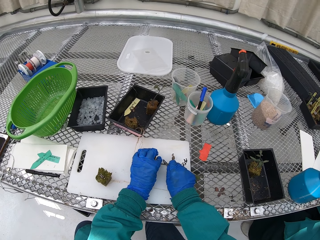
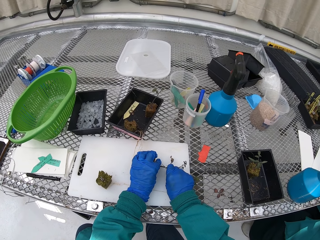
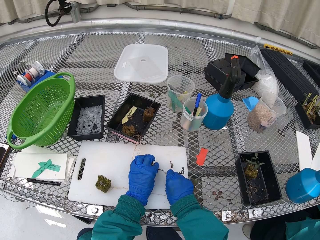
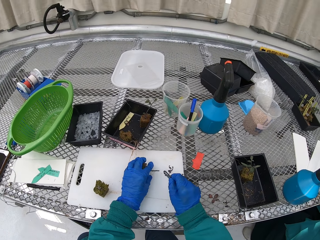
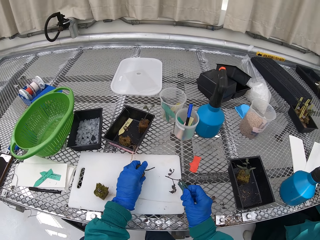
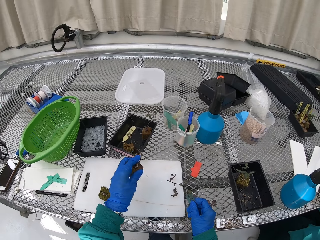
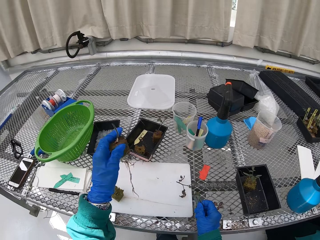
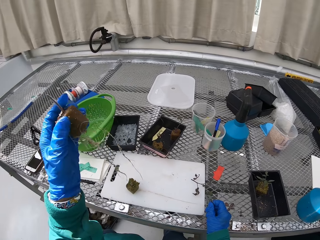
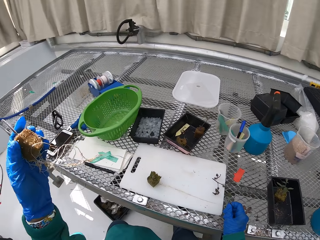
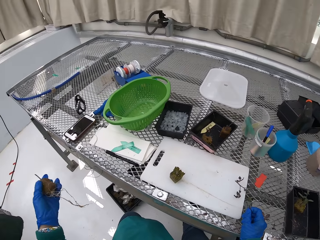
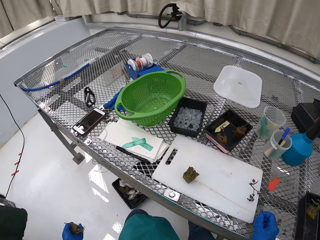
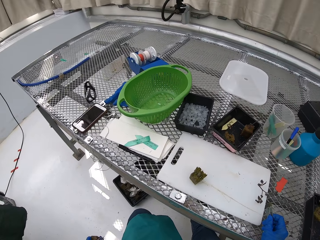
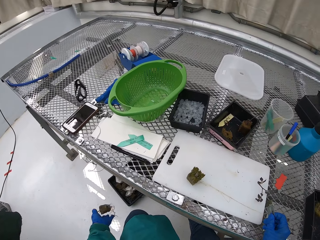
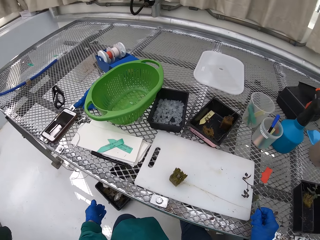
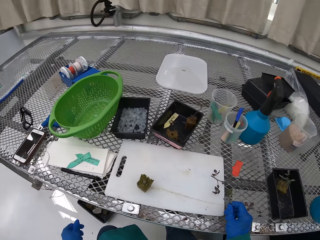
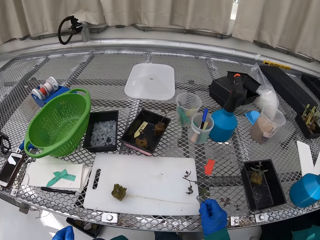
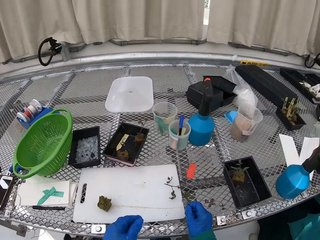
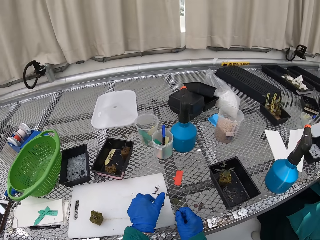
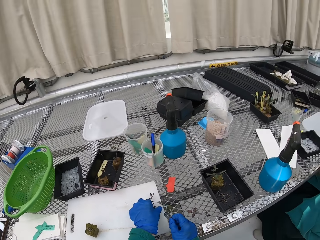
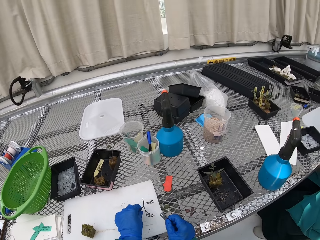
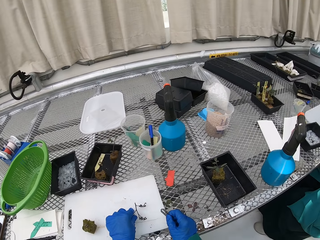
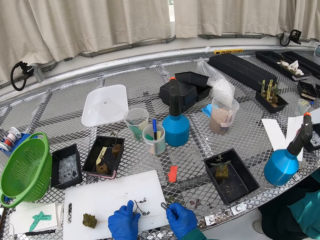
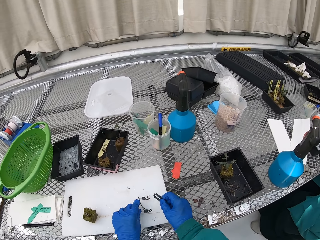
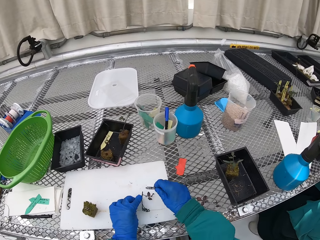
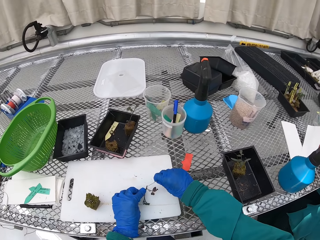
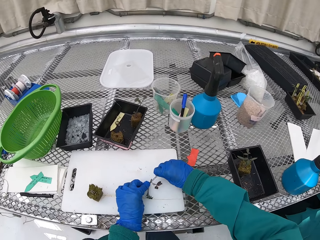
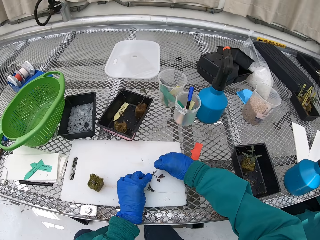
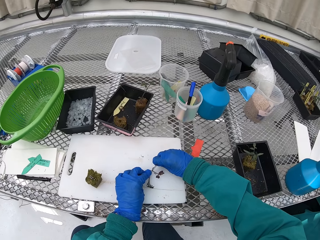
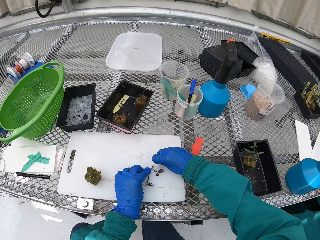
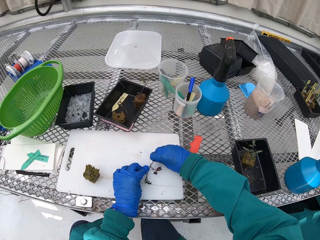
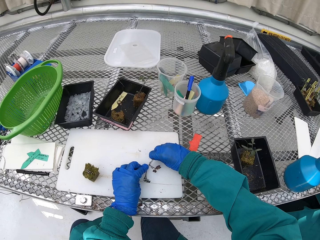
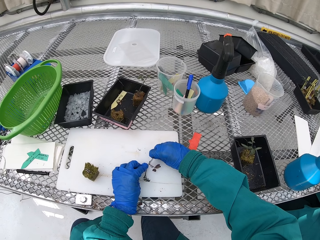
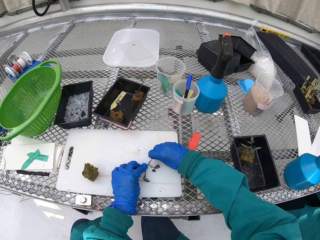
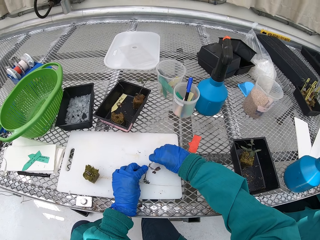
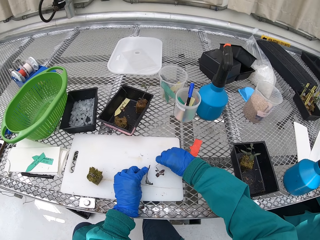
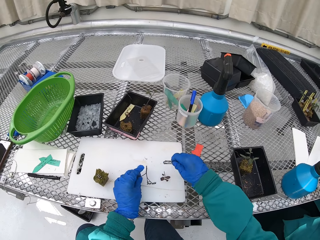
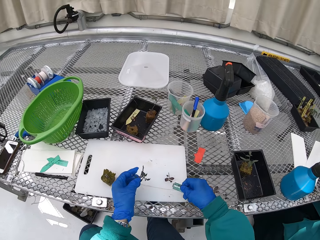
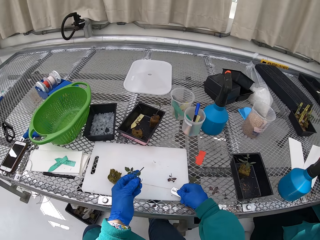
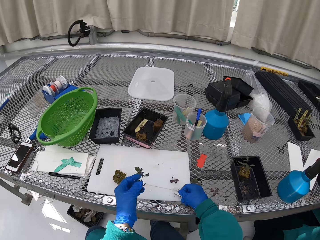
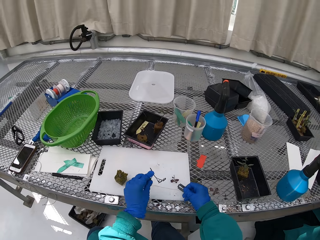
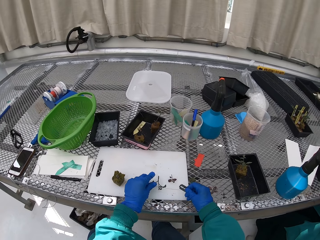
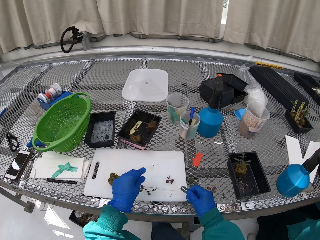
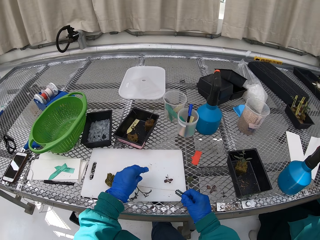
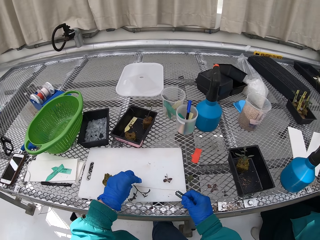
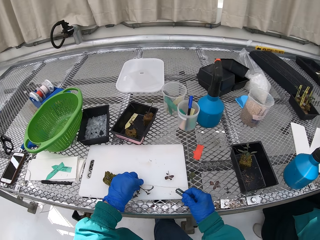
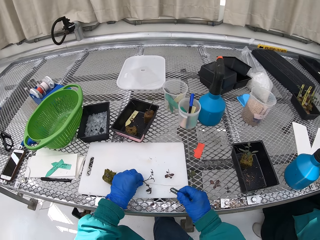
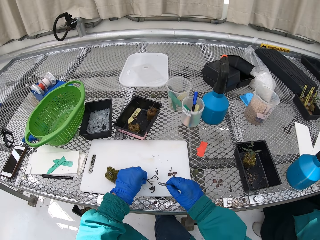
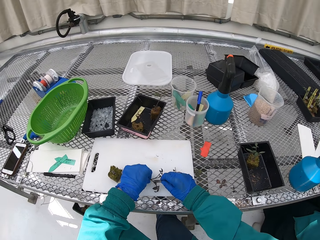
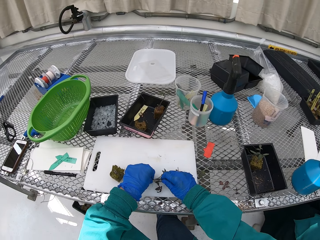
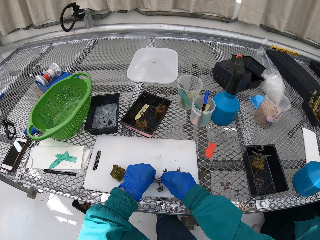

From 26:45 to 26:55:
The camera wearer throws the part of the plant in the basket. They cut the plant with the razor.

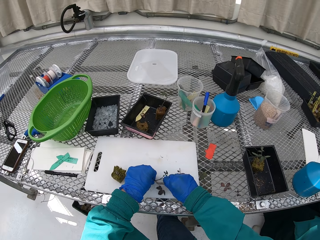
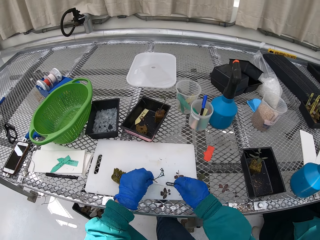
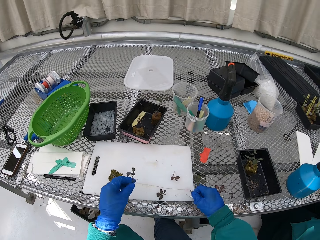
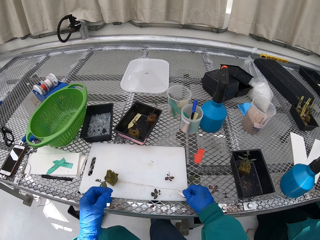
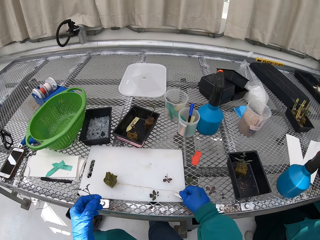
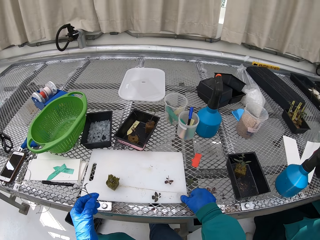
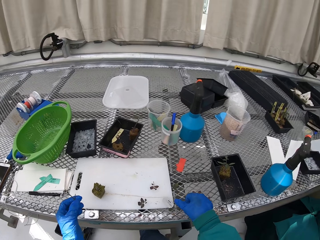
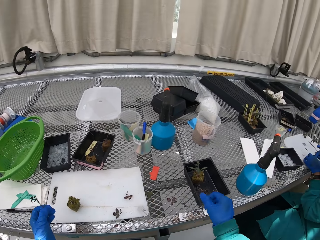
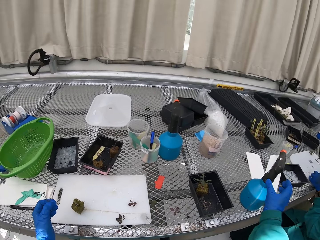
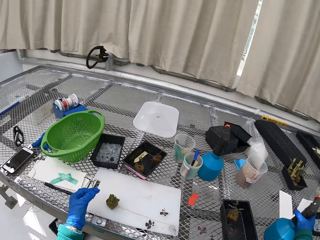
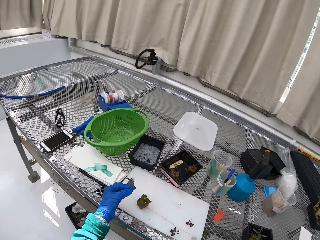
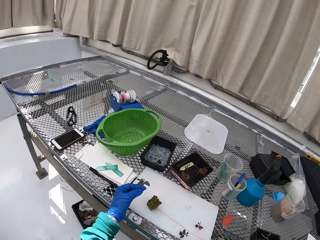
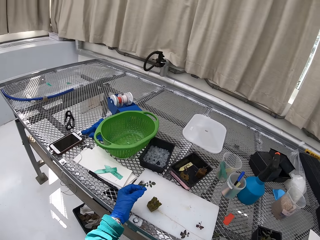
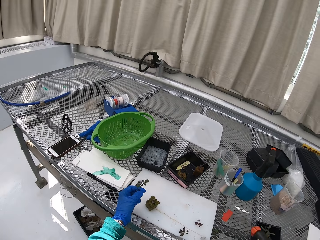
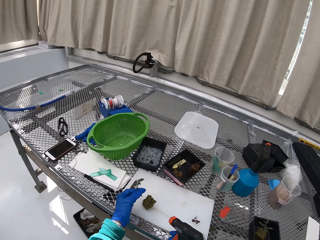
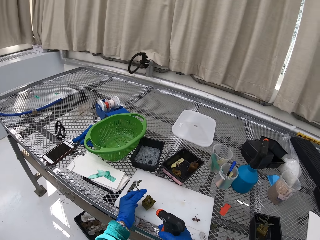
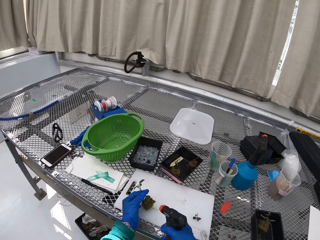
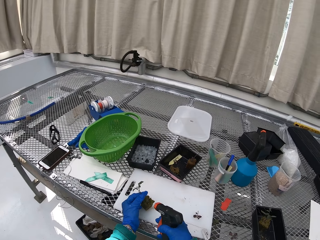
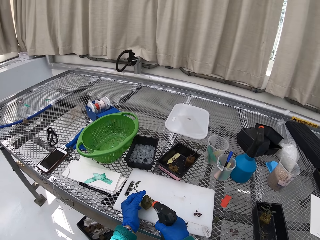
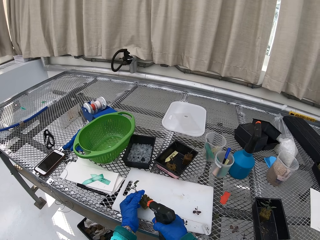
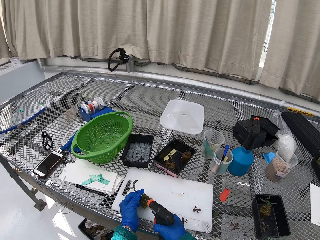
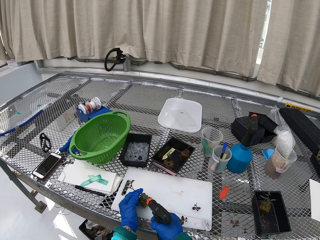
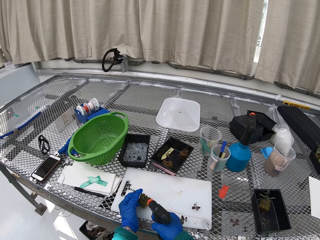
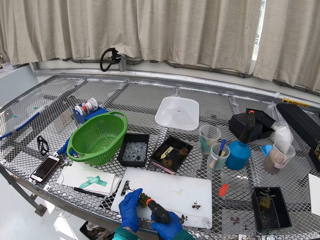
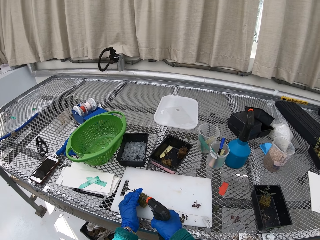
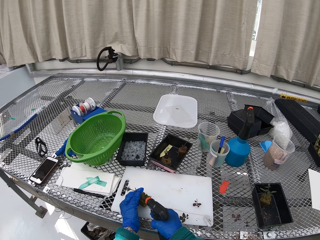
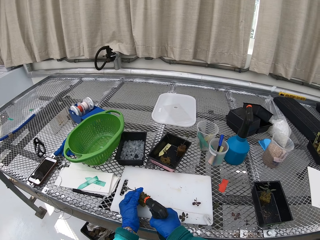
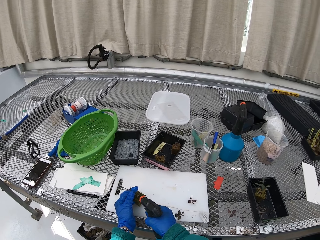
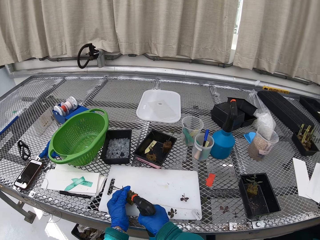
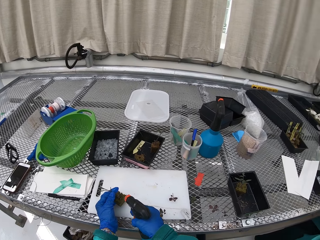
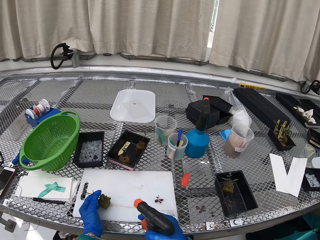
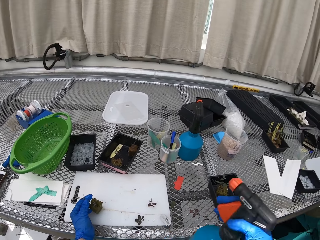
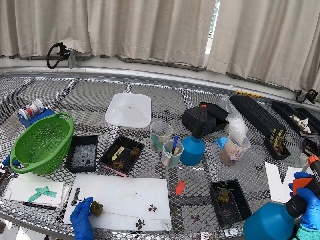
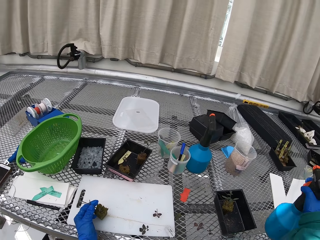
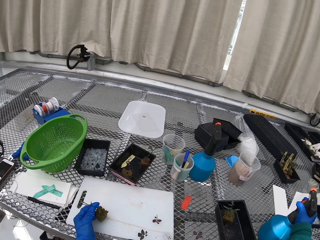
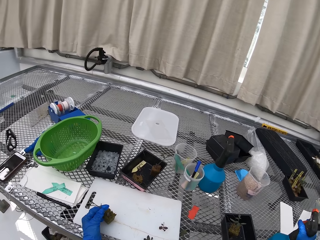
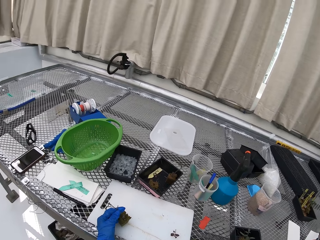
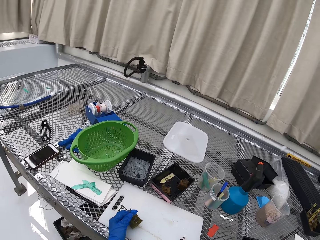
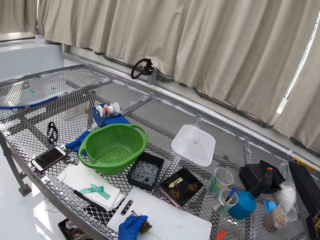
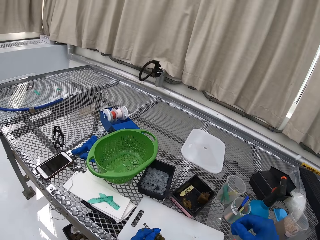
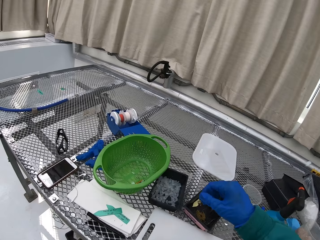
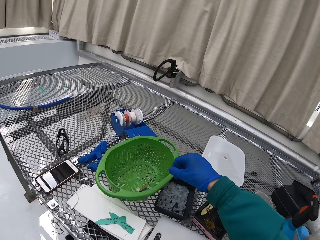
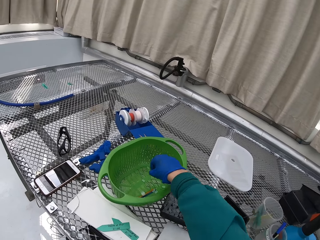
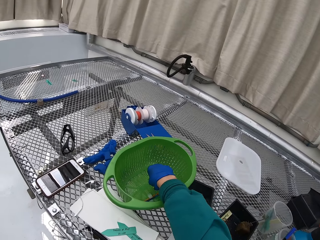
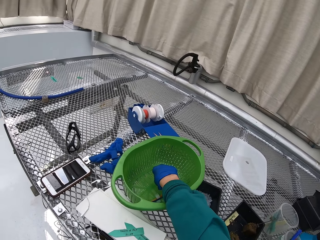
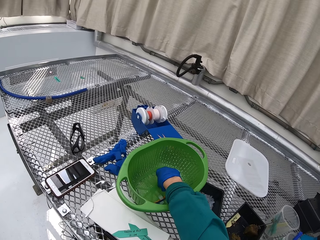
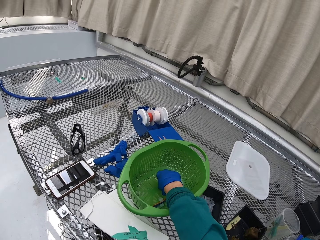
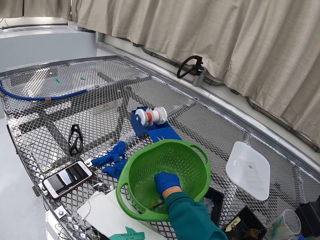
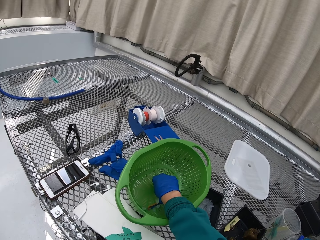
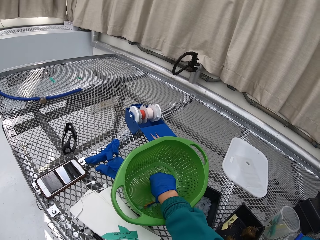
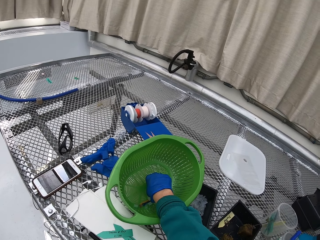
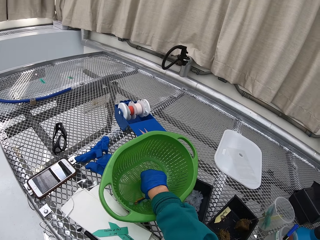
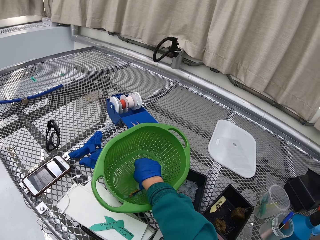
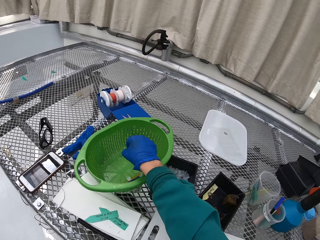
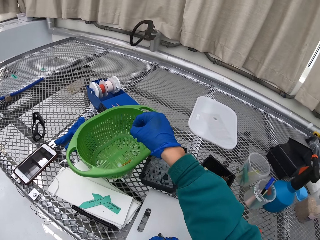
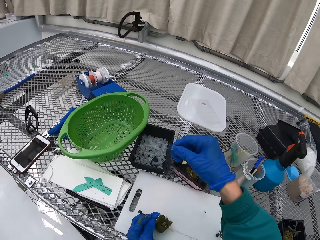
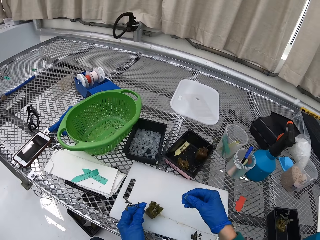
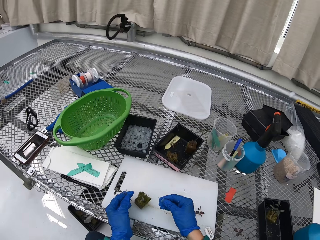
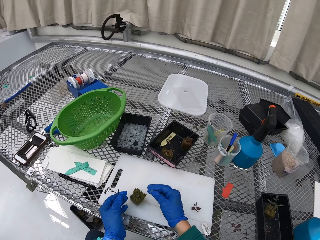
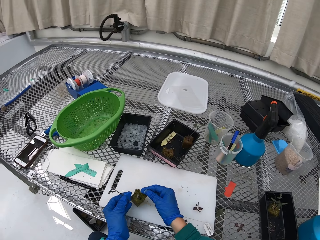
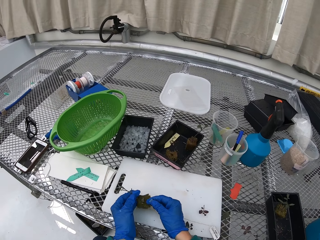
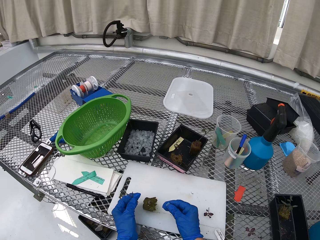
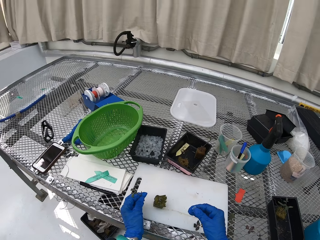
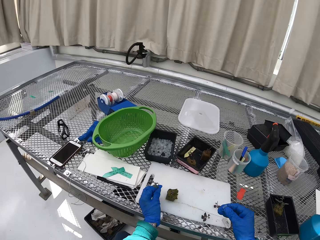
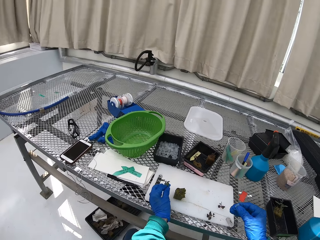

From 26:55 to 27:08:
The camera wearer picks up the spray, sprays the plant with water, and puts the spray down. They pick up a small pipe. They pick up a paper from the basket.
